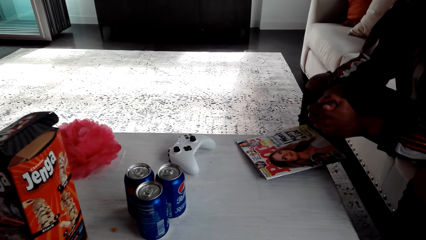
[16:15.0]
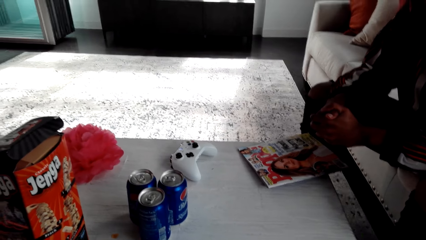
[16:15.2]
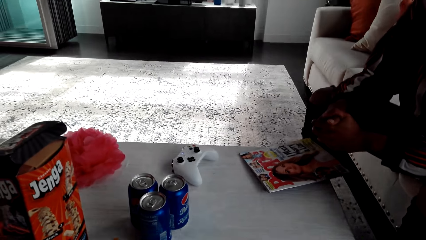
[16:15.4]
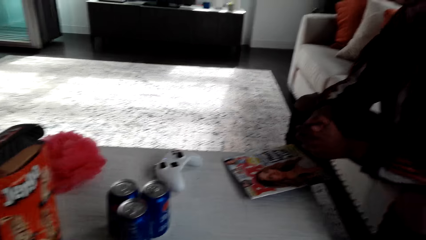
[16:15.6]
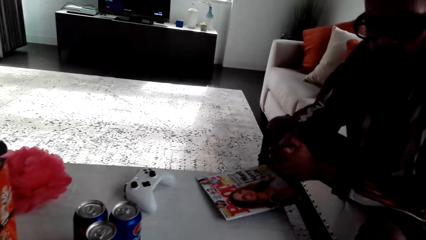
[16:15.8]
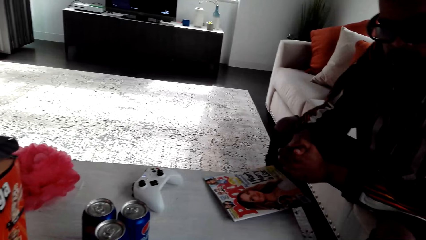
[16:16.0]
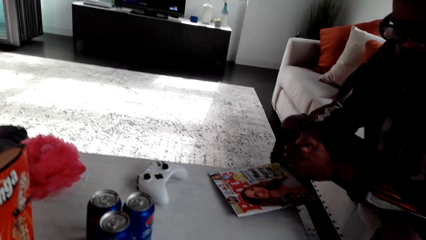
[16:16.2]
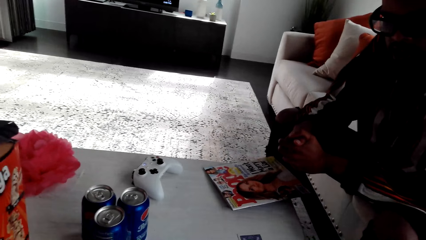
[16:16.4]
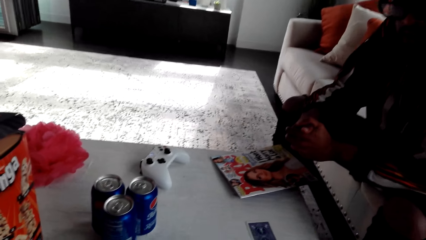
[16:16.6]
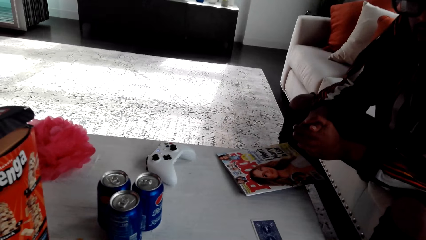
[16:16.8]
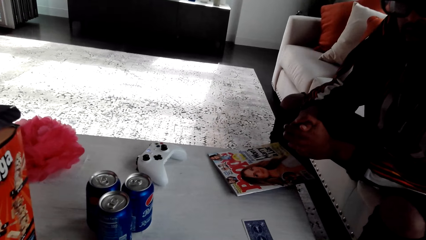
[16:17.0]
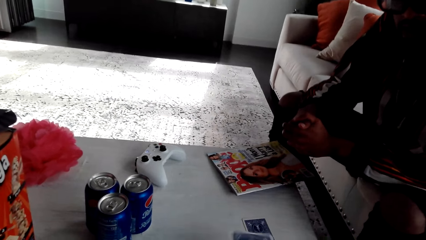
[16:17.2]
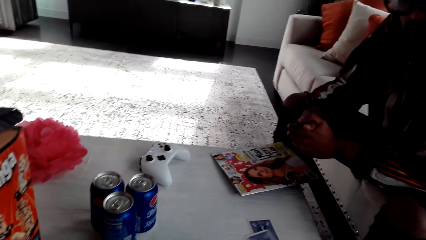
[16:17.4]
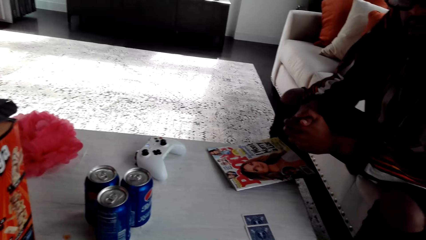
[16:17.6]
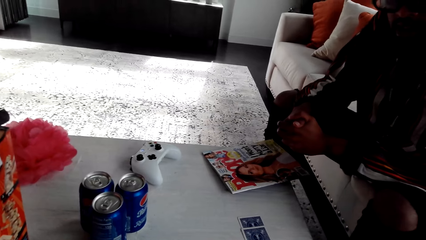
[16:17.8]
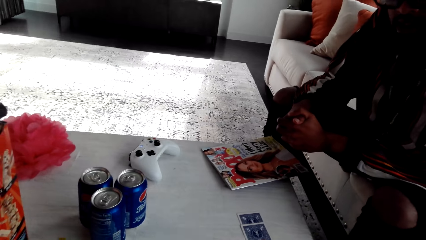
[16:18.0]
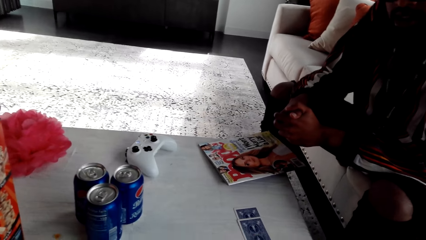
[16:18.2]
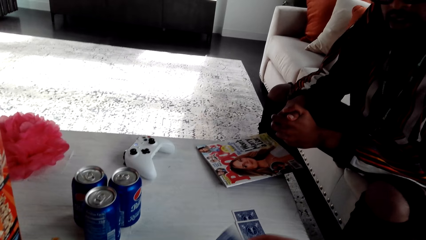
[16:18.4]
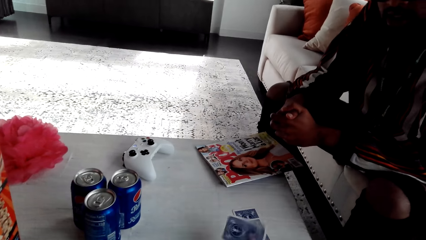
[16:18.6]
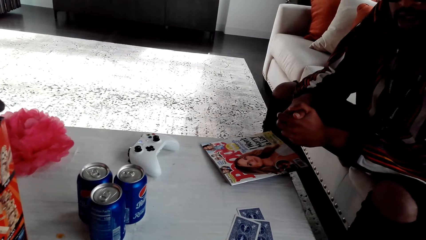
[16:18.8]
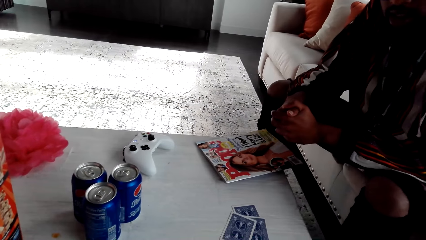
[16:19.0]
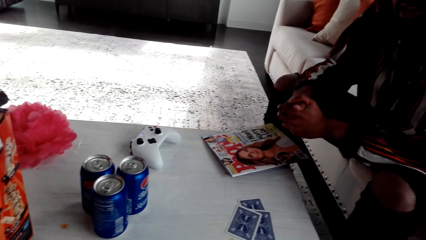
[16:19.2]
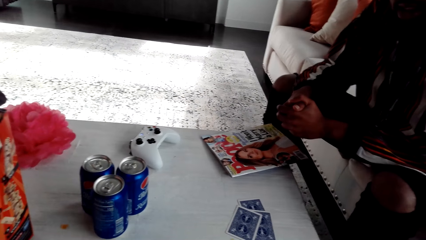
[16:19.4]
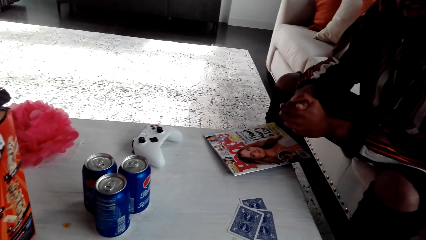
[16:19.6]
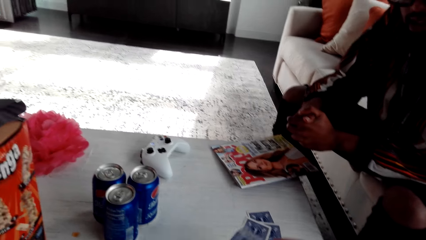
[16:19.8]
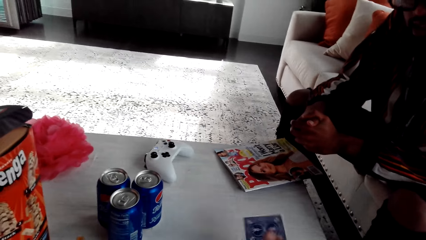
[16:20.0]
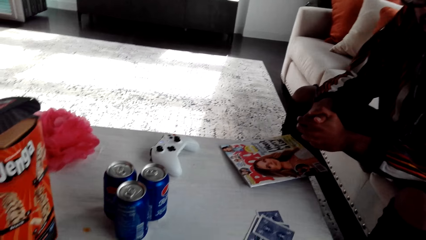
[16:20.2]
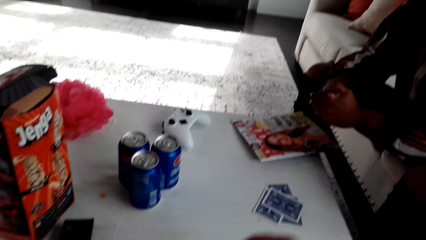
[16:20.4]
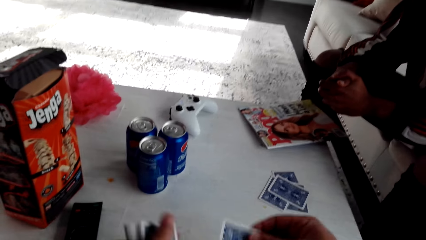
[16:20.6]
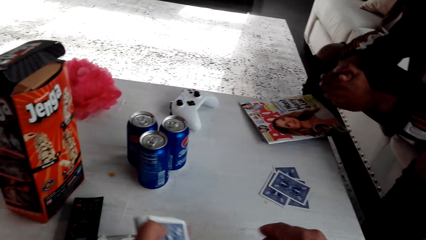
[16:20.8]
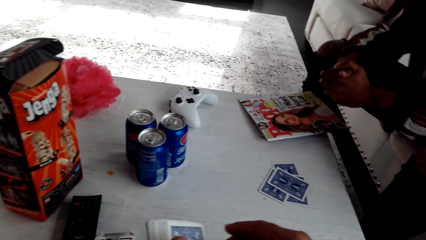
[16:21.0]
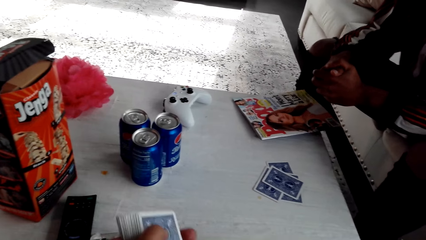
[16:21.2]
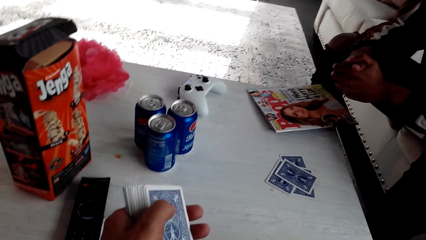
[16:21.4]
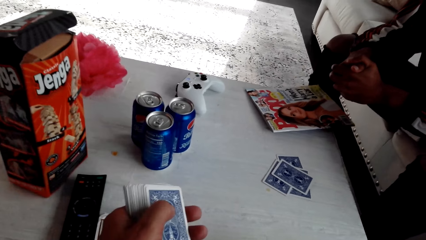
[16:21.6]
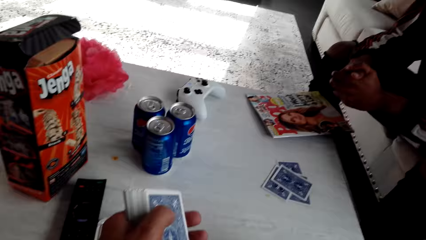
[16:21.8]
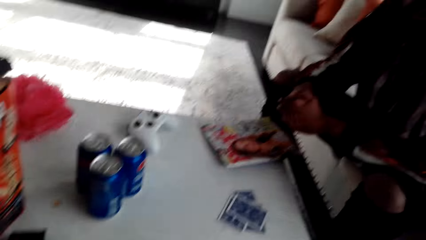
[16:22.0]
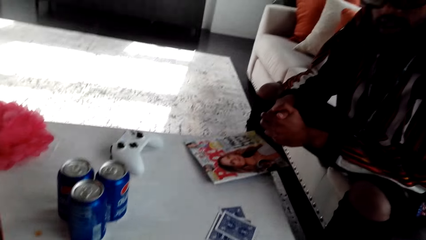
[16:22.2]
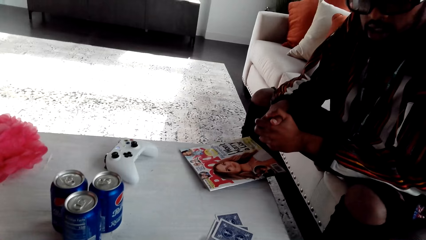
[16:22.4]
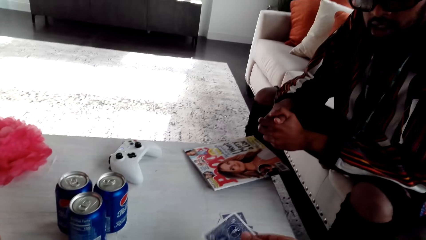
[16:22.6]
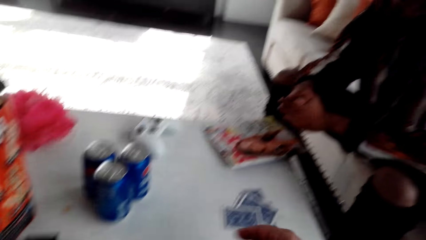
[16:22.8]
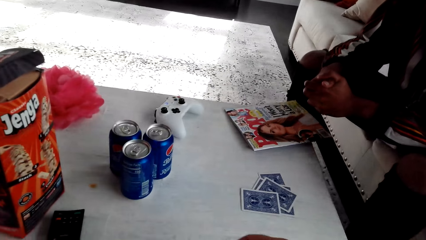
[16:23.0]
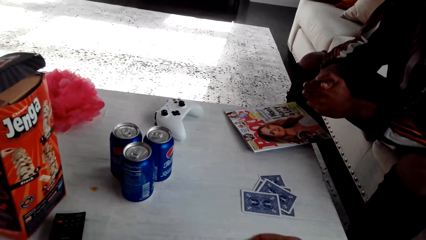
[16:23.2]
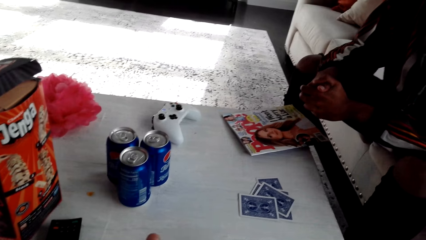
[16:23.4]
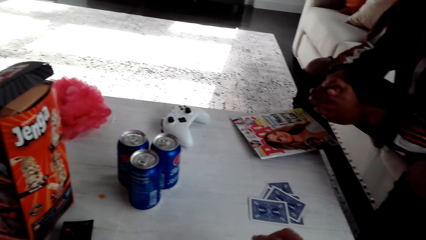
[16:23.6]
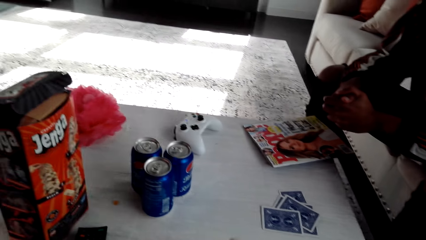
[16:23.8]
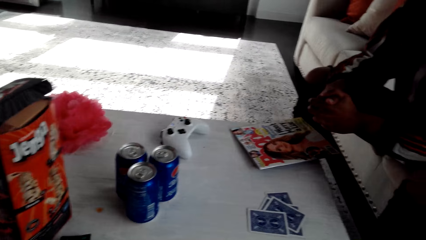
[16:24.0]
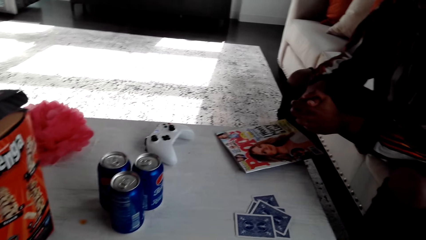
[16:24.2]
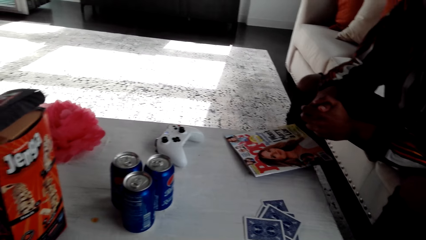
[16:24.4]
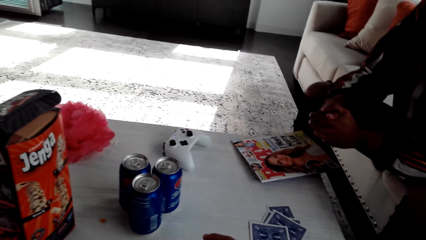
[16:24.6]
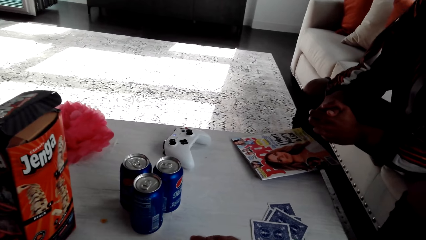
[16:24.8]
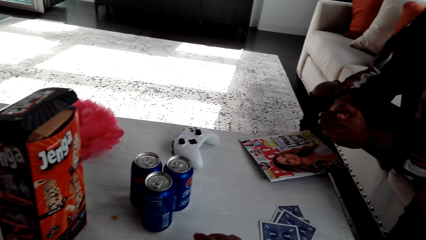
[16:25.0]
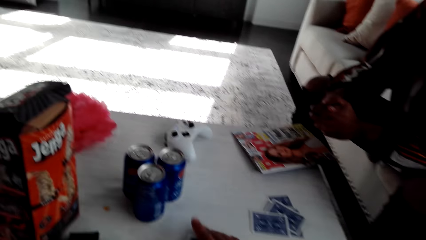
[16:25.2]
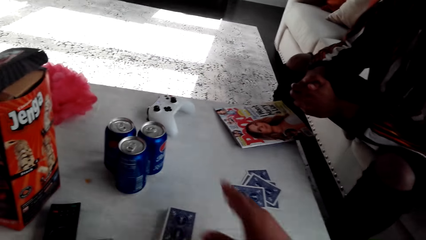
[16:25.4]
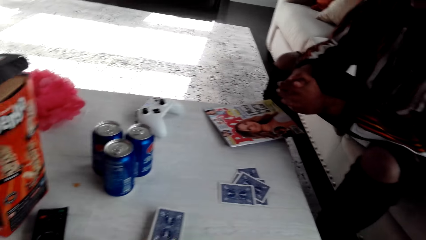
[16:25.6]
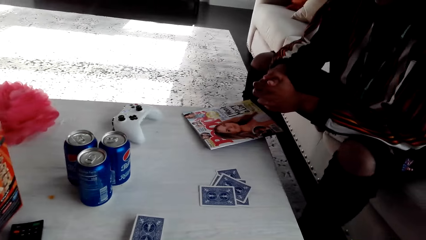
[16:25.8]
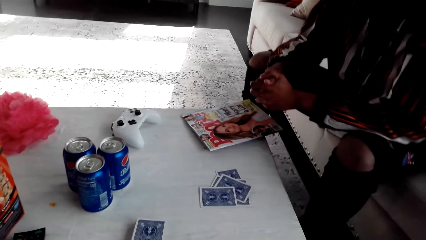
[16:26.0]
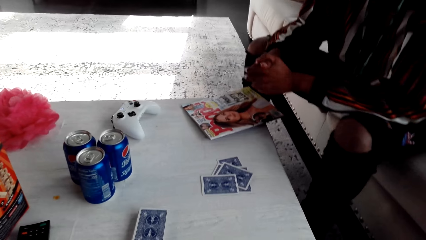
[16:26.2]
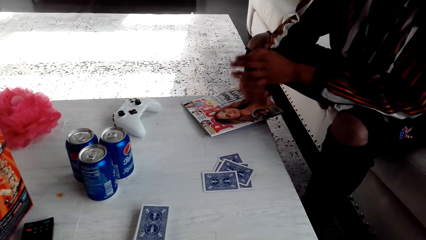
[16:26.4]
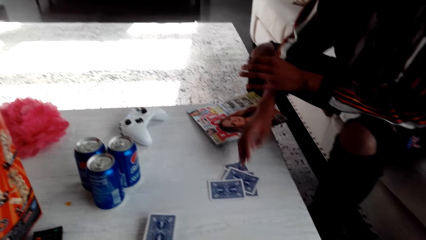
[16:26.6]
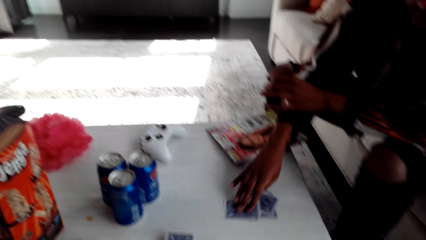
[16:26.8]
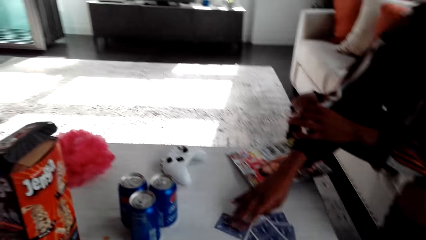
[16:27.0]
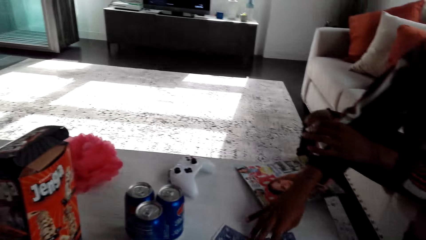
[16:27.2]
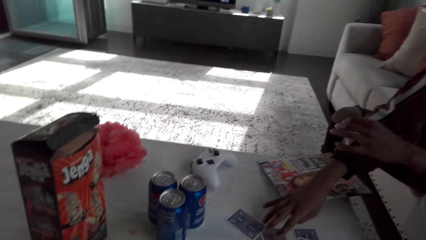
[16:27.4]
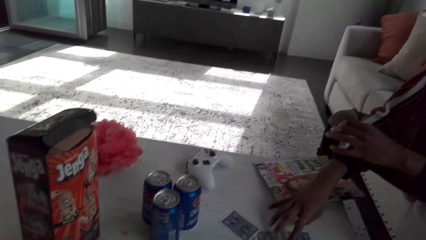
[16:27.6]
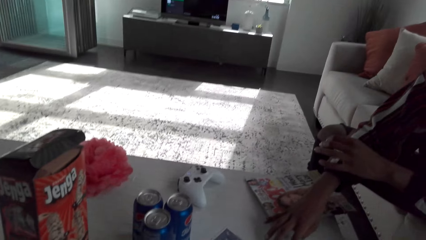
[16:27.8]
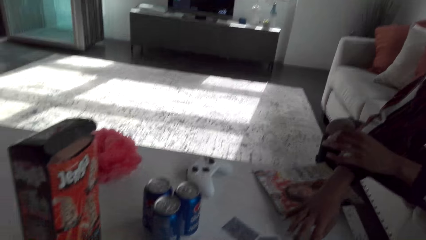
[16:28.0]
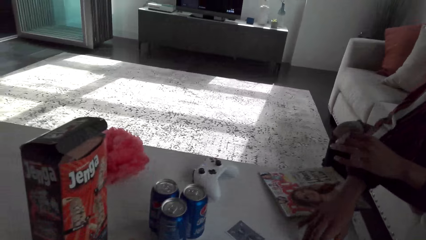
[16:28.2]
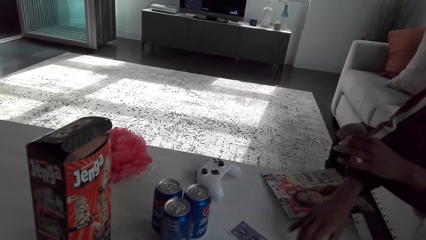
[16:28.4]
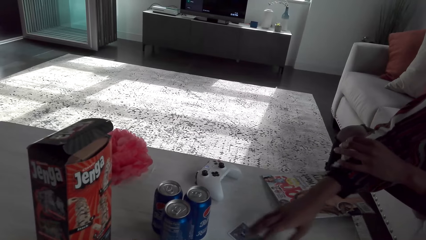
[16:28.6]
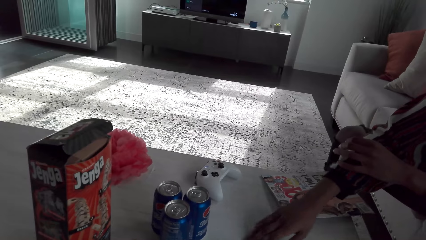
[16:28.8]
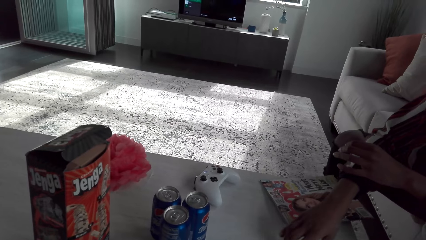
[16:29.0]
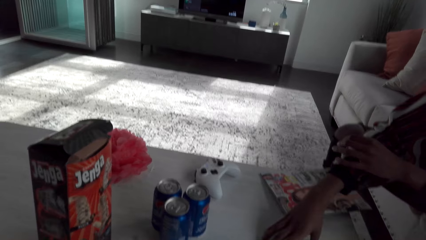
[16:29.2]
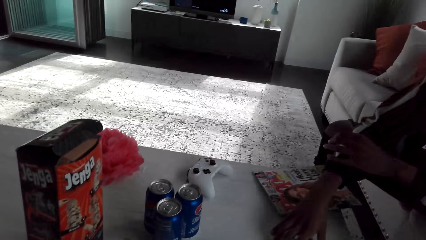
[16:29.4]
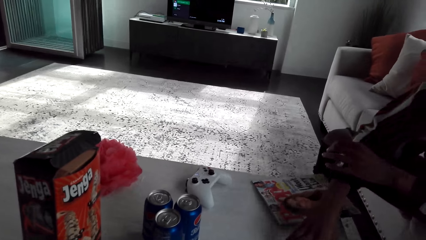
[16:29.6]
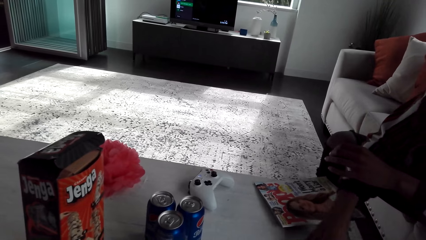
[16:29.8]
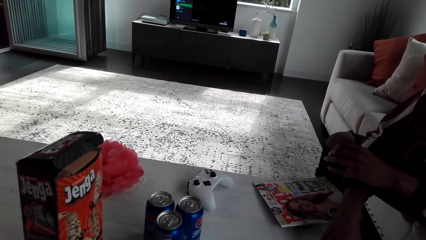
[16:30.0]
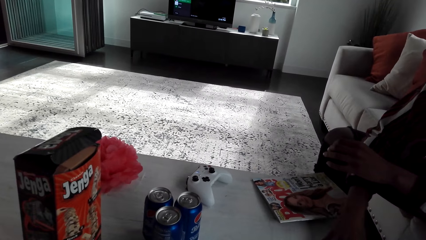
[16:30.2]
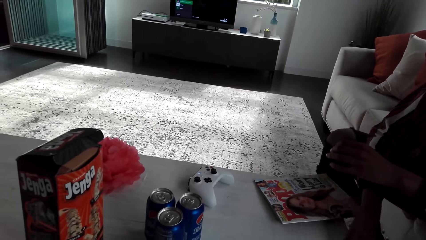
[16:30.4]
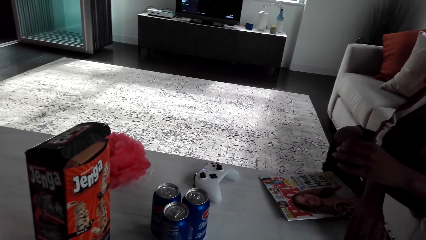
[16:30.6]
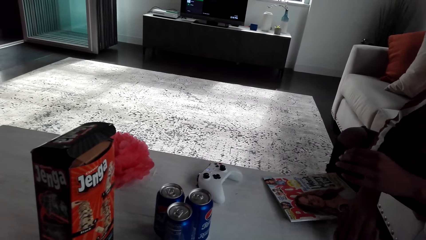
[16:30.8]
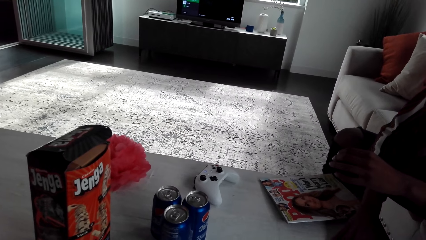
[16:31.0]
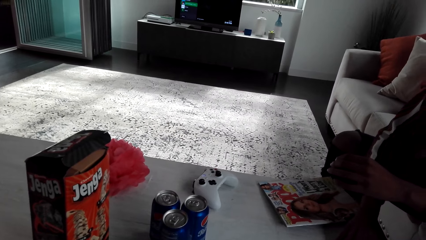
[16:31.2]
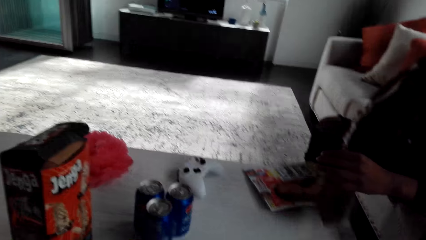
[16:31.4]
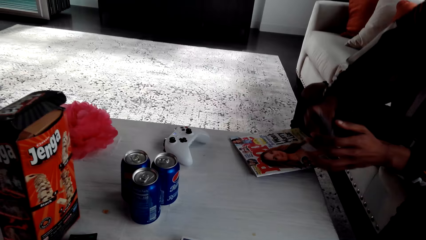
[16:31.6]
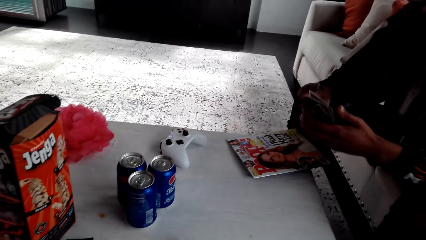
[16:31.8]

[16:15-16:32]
The camera wearer deals the cards. They throw the cards at the table. A man picks up the cards. The camera wearer speaks to the man. The man touches the cards.
